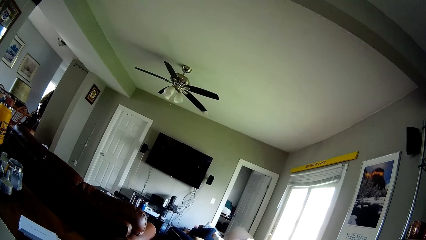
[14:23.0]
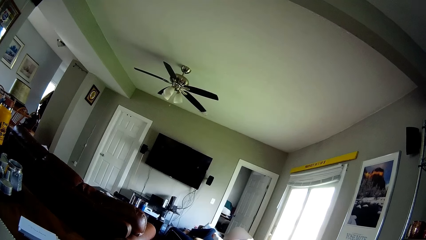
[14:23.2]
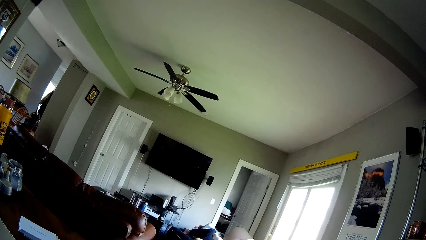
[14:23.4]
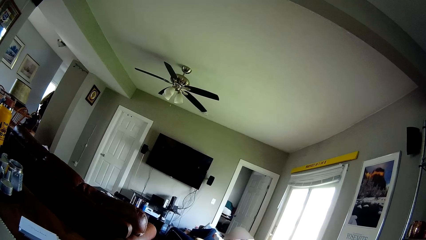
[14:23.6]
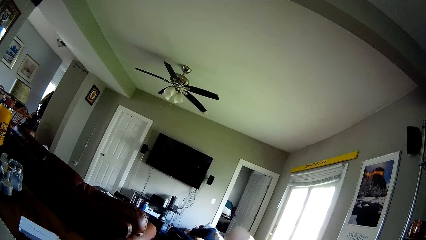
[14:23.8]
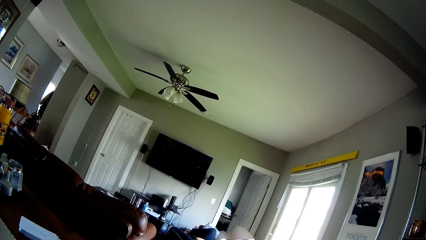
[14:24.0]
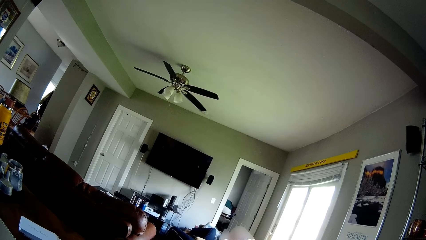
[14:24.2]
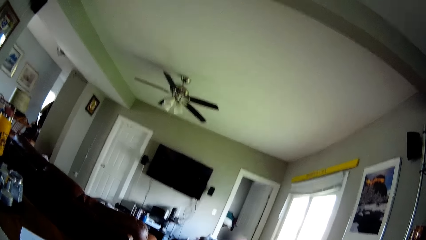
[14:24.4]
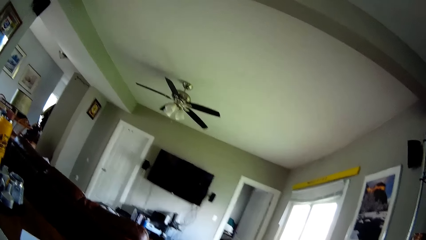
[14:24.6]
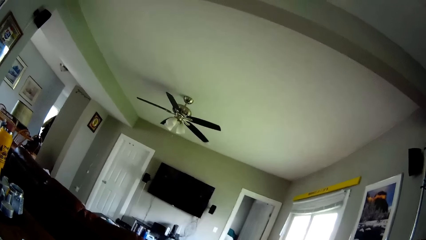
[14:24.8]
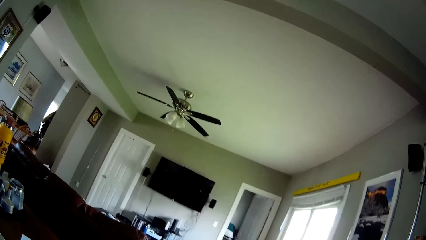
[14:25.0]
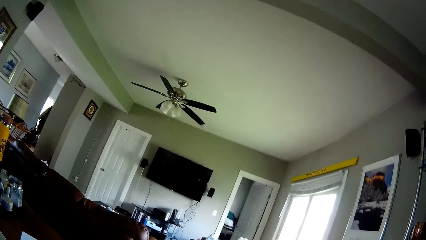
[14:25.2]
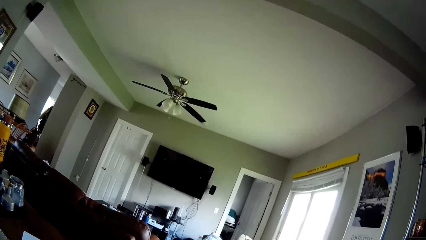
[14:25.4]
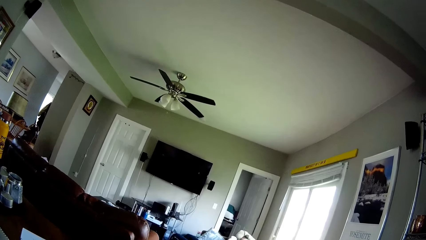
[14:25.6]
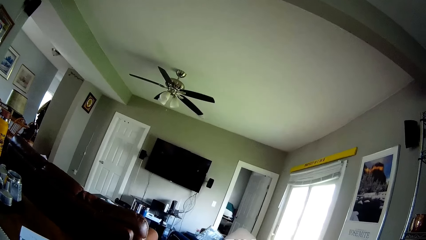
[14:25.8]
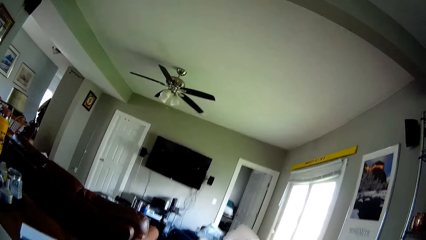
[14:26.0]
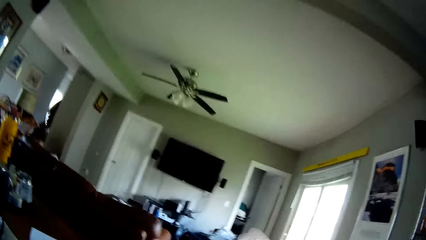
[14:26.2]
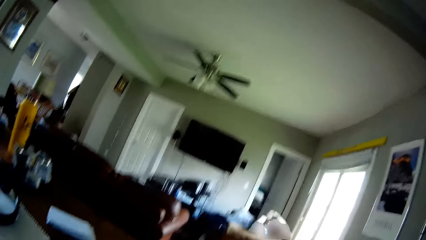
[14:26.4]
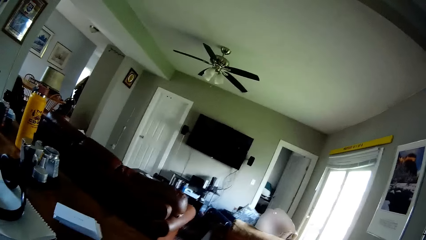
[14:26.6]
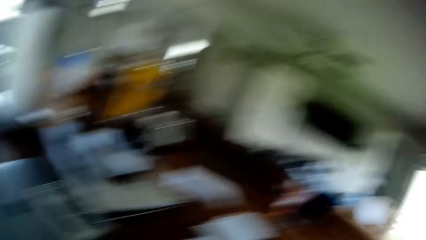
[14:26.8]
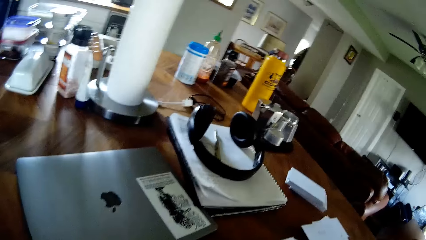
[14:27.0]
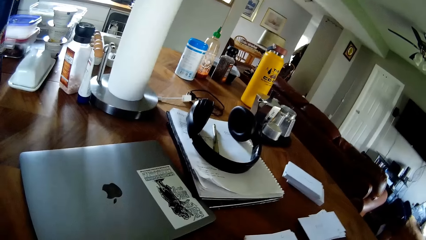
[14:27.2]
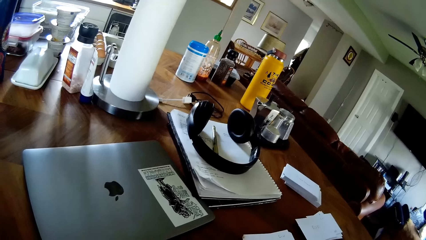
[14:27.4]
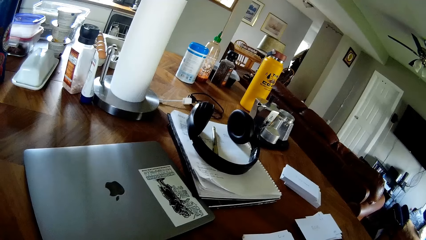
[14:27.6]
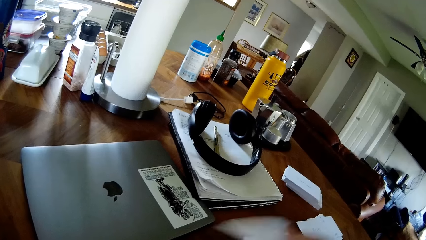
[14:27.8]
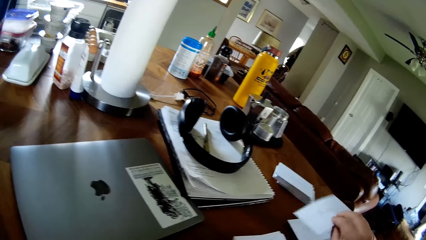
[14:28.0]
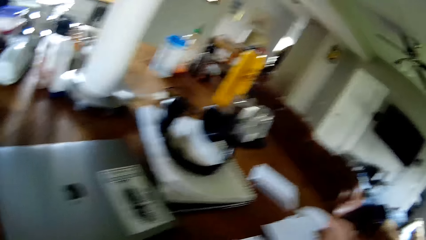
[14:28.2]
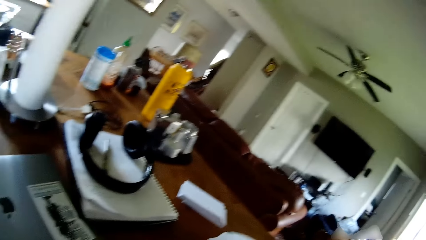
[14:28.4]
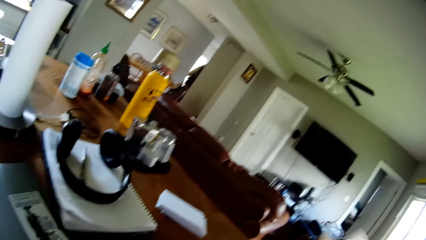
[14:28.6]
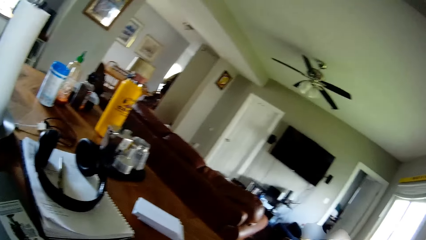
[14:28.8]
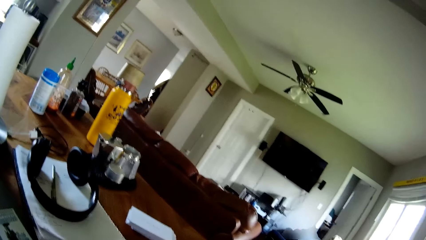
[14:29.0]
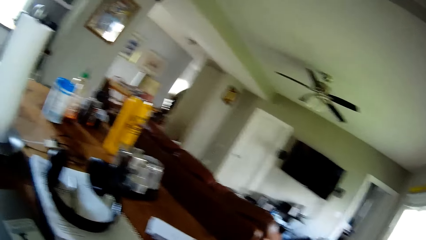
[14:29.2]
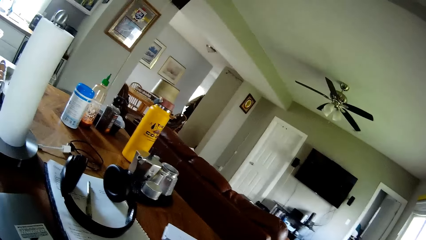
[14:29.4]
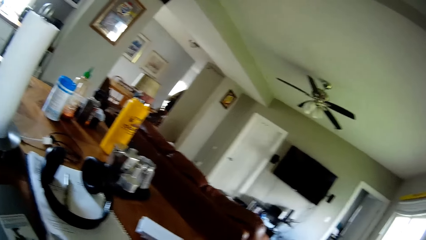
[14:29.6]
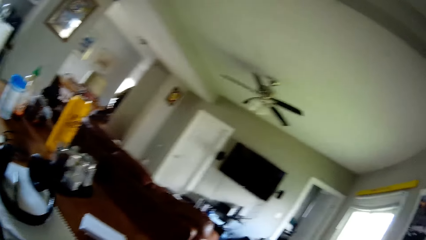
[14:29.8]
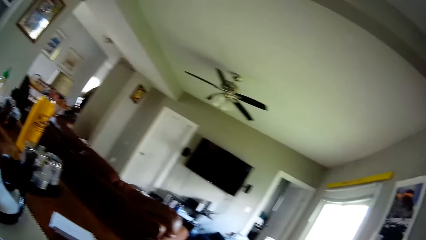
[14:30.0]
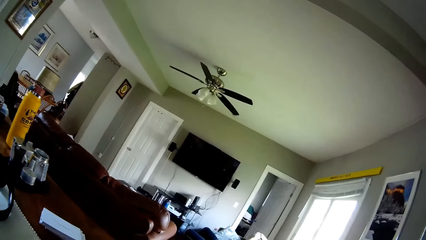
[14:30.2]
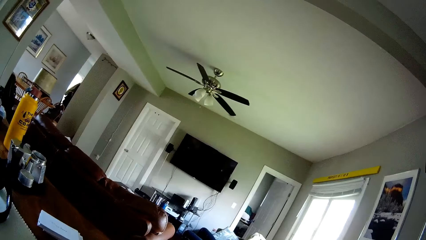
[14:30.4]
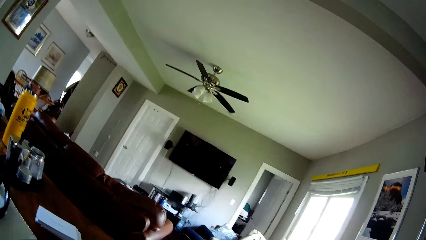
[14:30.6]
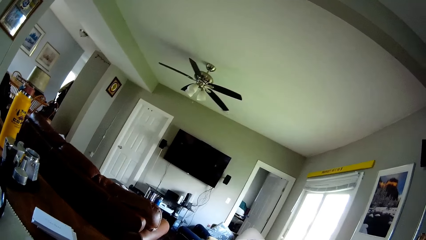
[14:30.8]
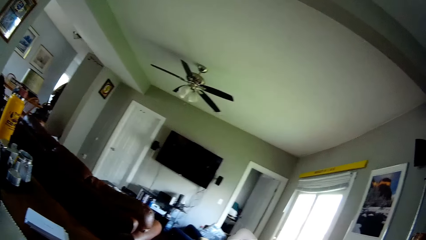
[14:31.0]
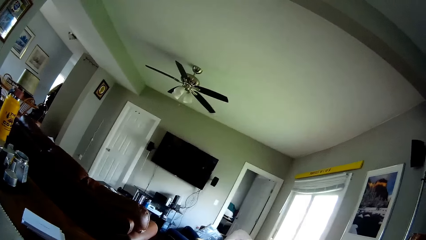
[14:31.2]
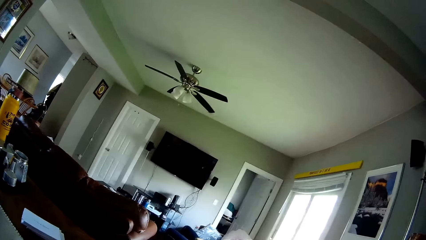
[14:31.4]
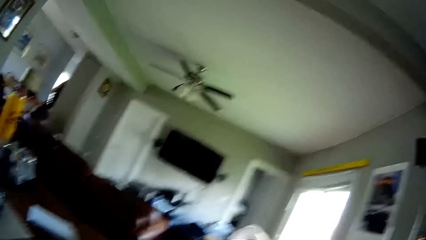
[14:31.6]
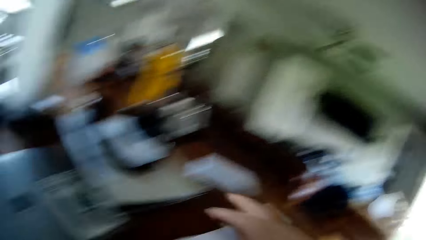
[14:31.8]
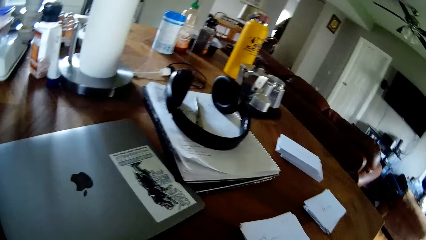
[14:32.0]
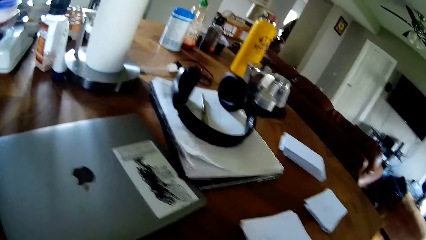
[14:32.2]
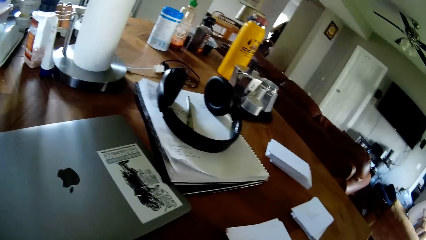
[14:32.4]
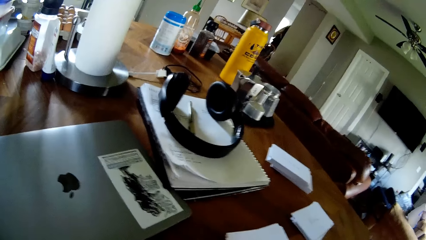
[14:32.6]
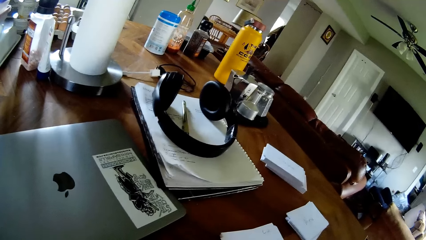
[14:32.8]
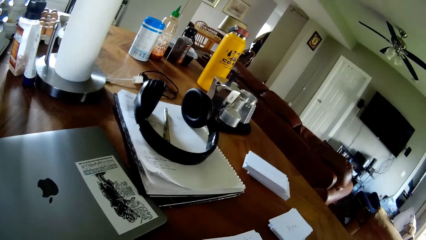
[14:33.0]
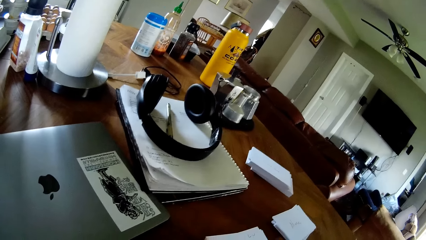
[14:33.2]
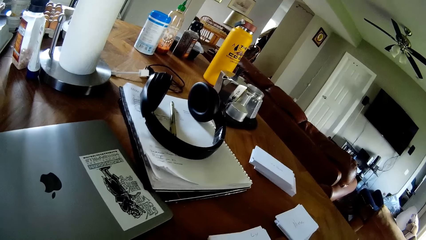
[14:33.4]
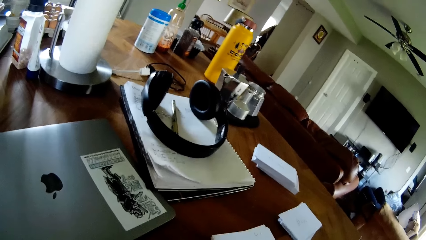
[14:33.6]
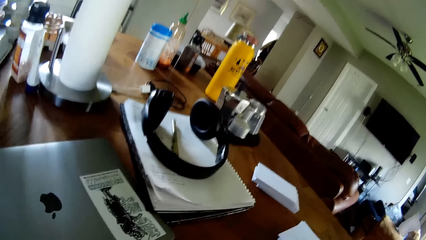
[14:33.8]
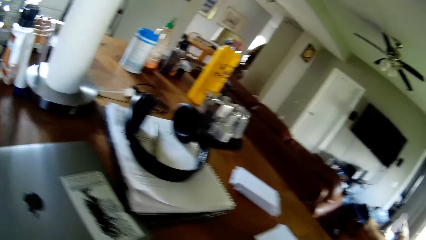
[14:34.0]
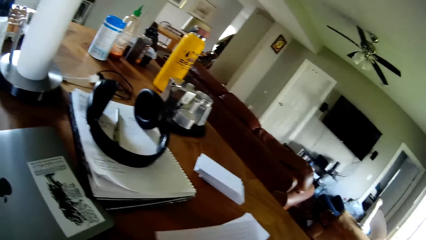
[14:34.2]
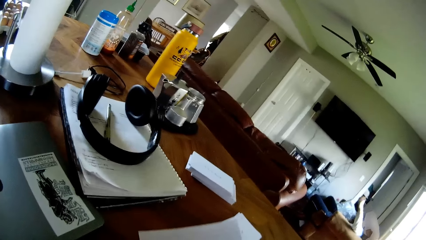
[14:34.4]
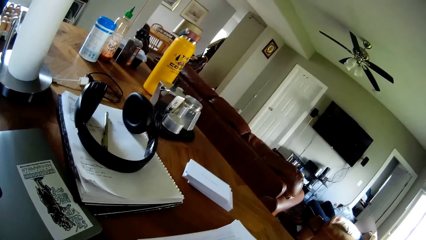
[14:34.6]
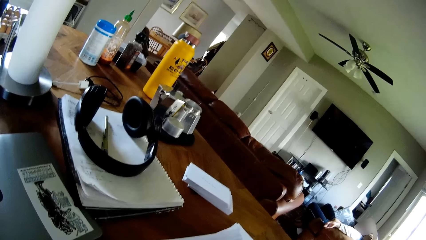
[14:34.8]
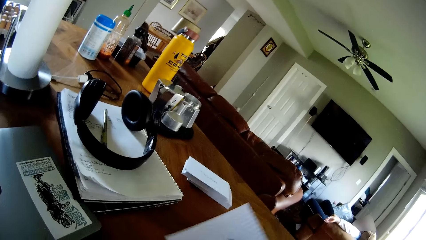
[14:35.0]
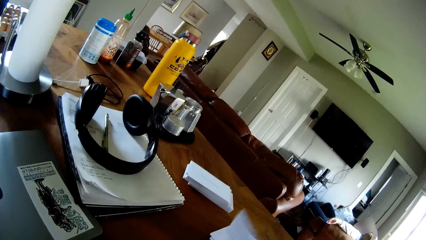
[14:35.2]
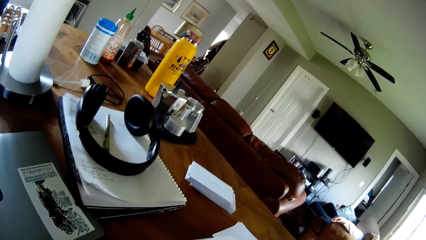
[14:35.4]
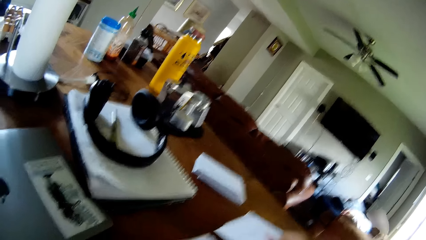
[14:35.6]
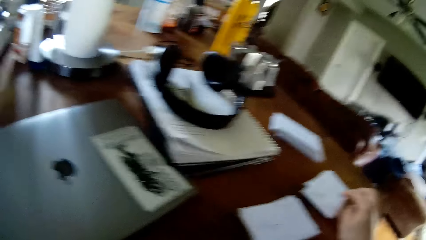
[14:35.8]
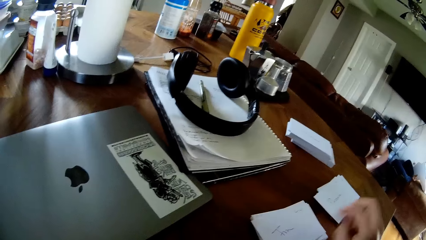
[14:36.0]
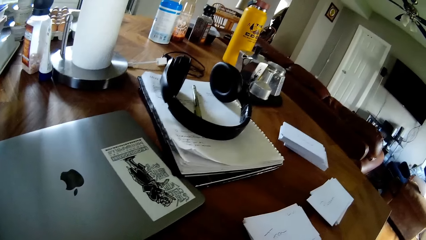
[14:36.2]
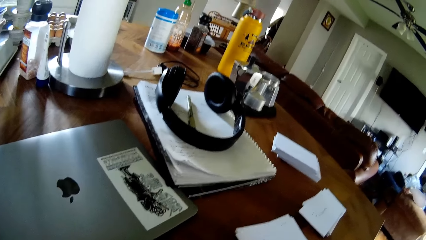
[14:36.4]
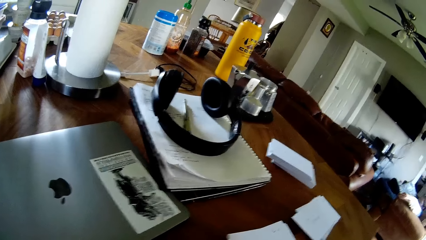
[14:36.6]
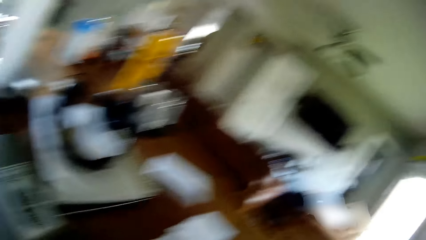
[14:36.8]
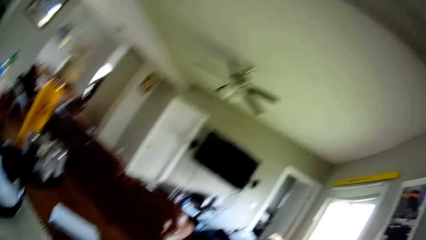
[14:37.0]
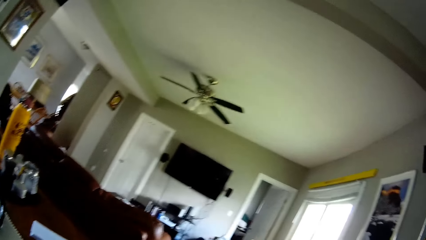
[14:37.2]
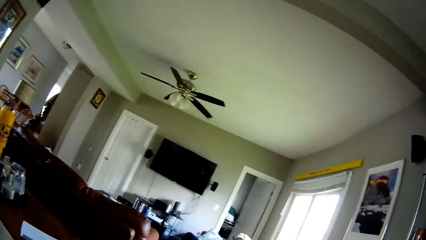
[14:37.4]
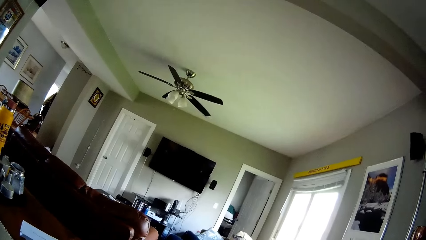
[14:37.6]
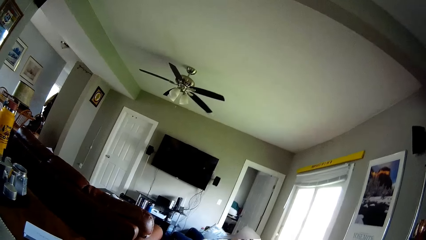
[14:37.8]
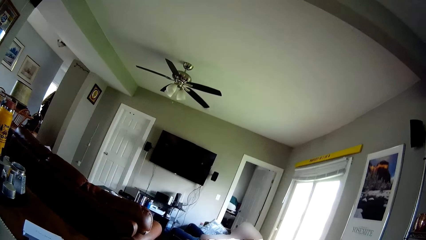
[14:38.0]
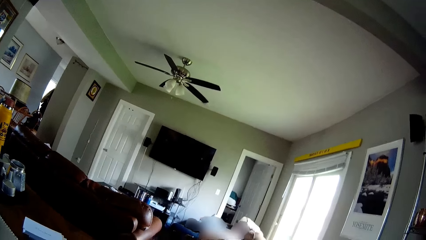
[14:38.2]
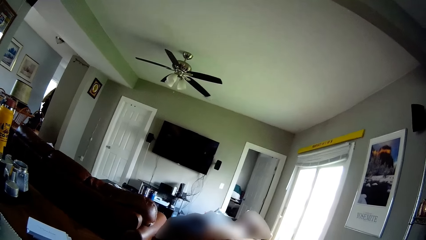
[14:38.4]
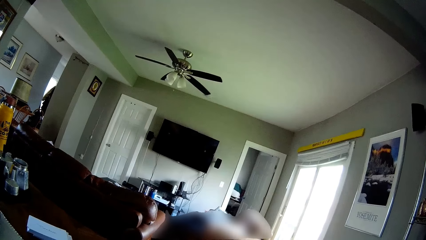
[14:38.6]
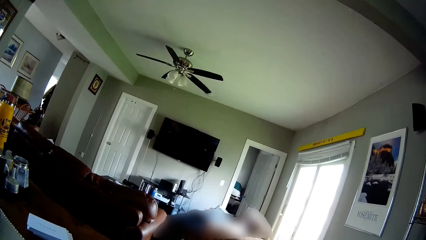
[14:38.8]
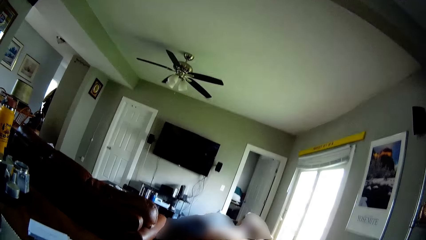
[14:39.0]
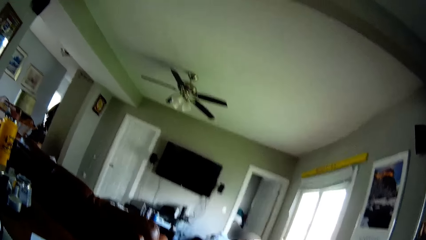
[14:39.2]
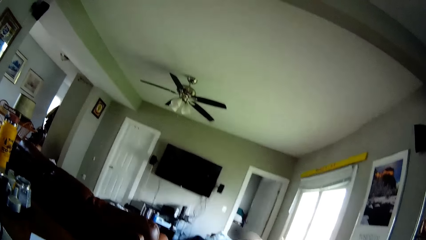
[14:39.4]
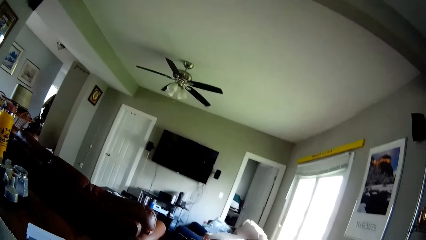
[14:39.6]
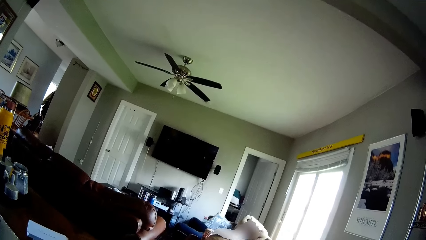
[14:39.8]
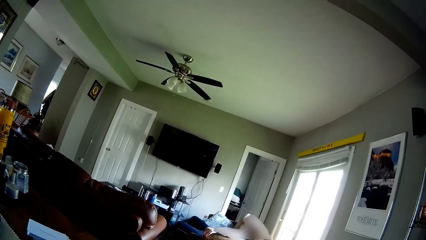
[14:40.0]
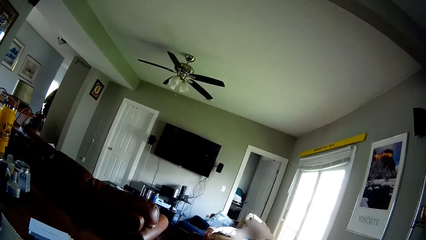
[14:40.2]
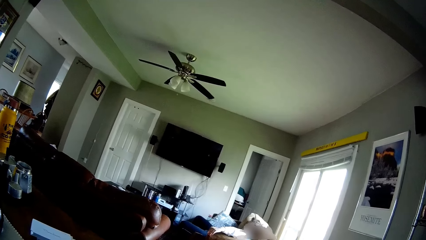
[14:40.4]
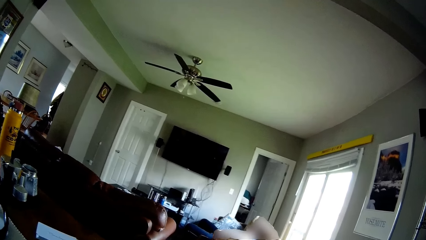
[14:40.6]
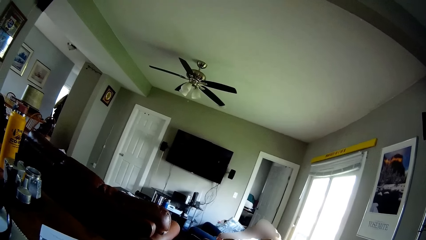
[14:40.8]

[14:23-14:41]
The camera wearer drops a paper on the pile of papers on the table with his right hand. He drops a paper on the pile of papers on the table with his right hand again.
